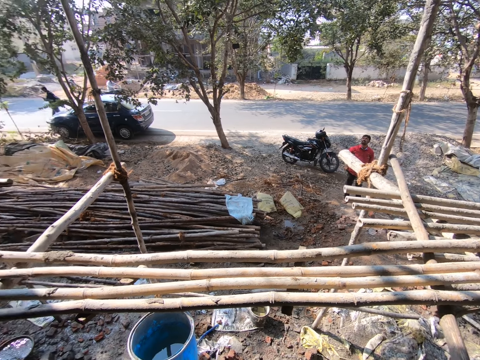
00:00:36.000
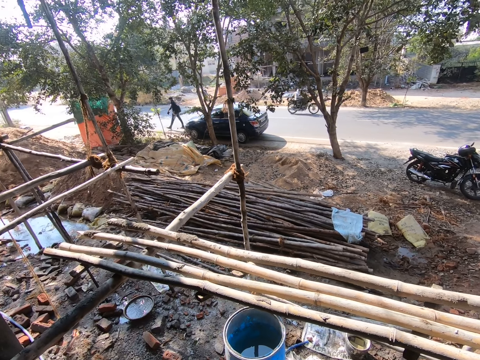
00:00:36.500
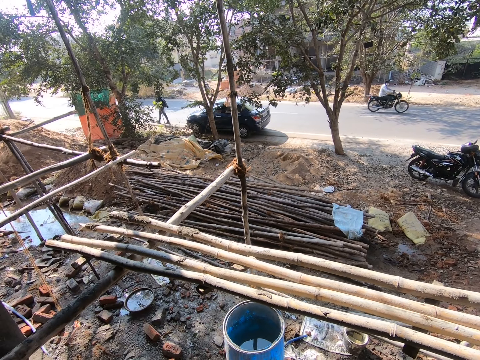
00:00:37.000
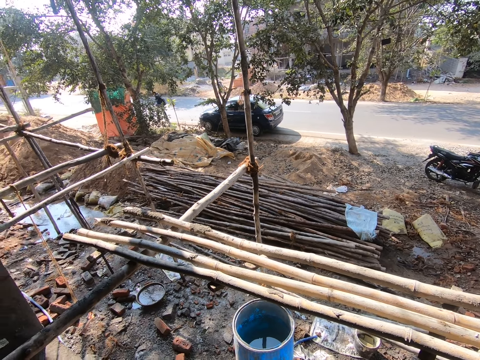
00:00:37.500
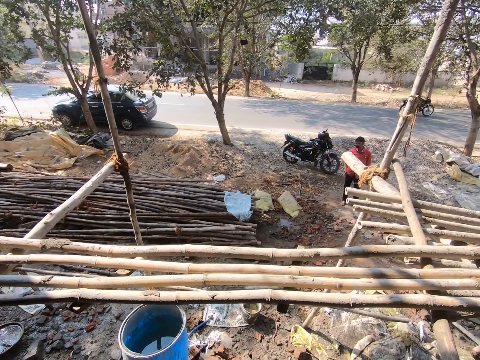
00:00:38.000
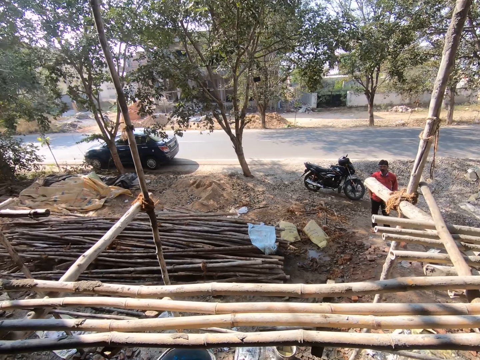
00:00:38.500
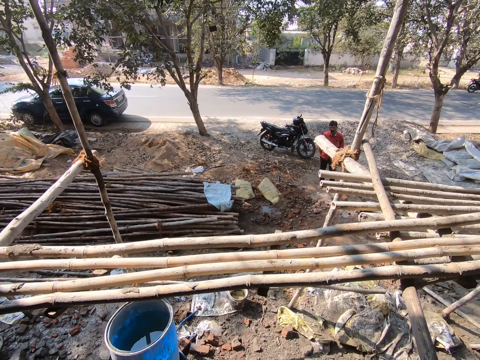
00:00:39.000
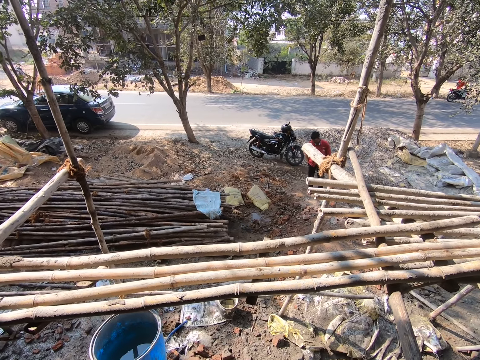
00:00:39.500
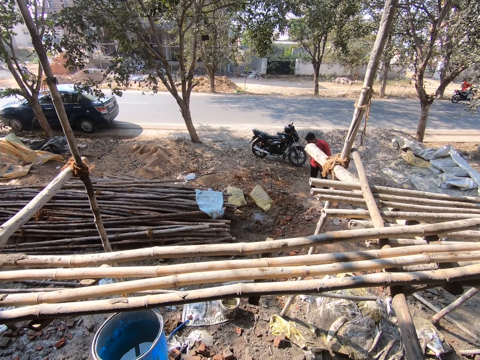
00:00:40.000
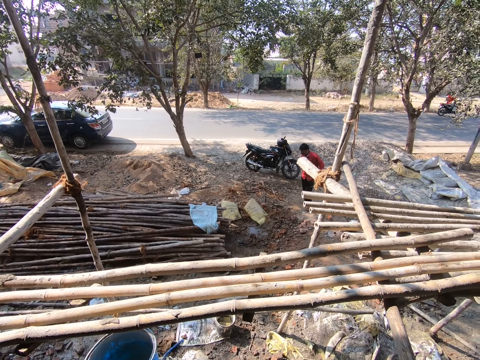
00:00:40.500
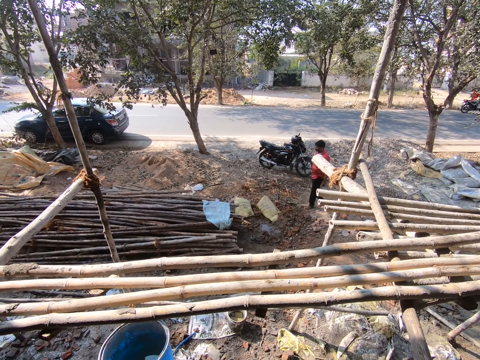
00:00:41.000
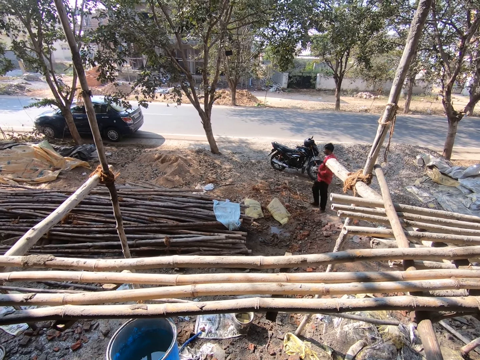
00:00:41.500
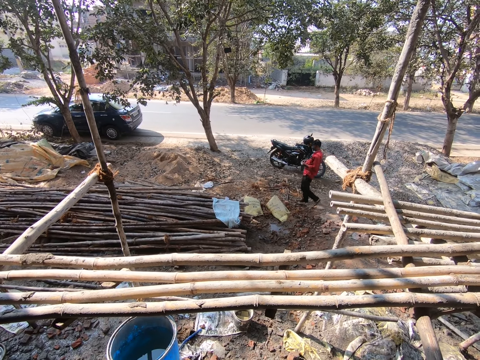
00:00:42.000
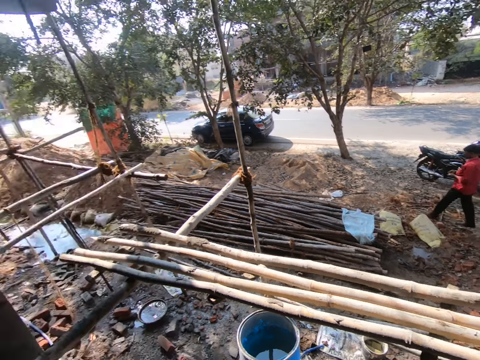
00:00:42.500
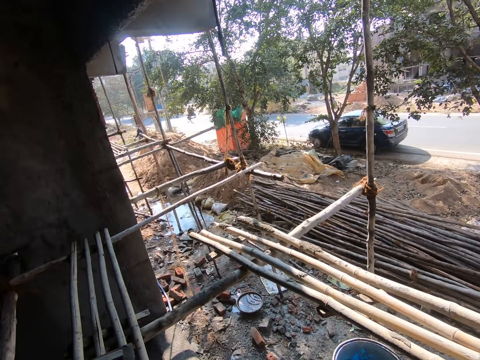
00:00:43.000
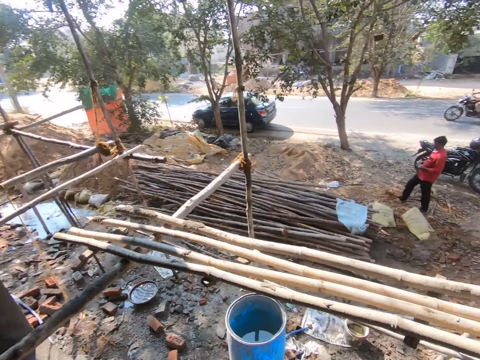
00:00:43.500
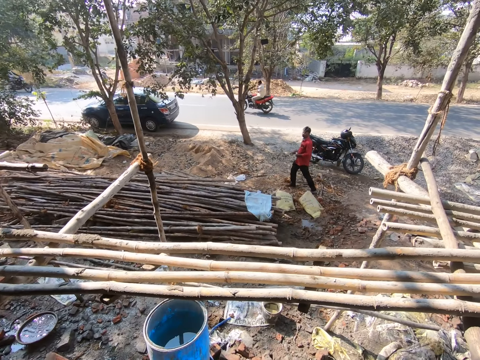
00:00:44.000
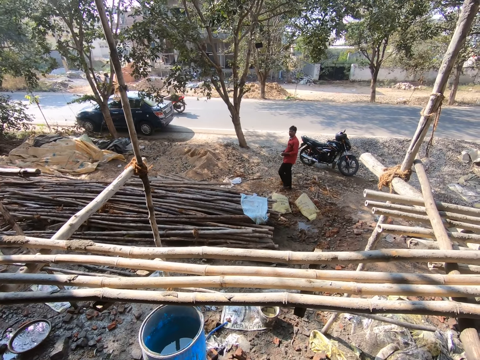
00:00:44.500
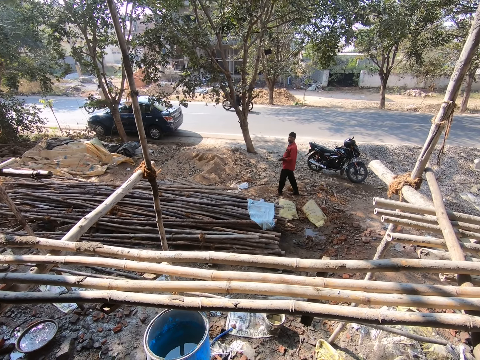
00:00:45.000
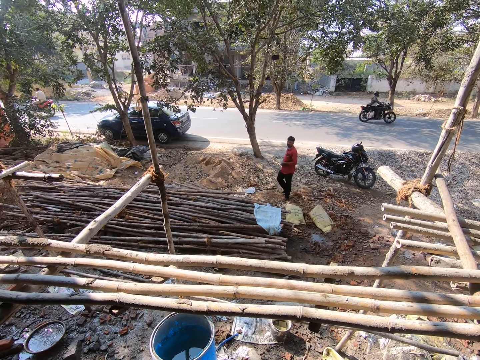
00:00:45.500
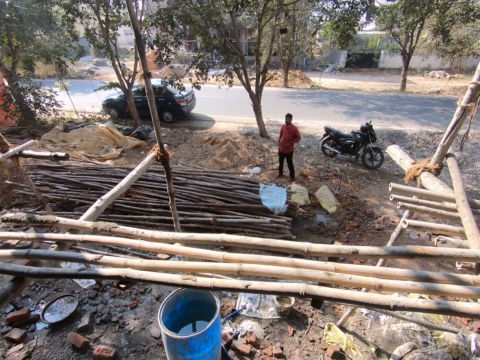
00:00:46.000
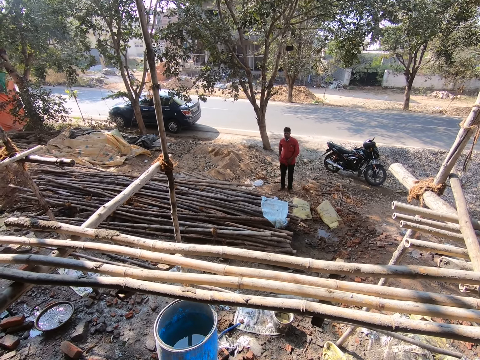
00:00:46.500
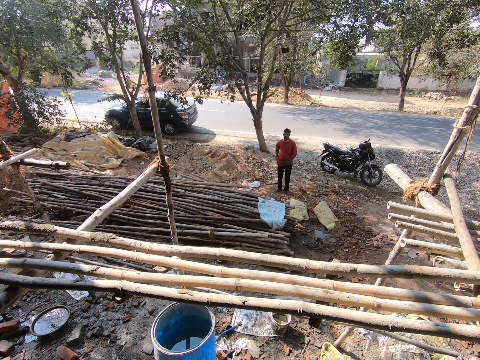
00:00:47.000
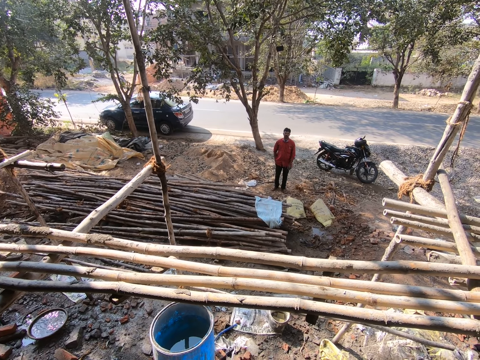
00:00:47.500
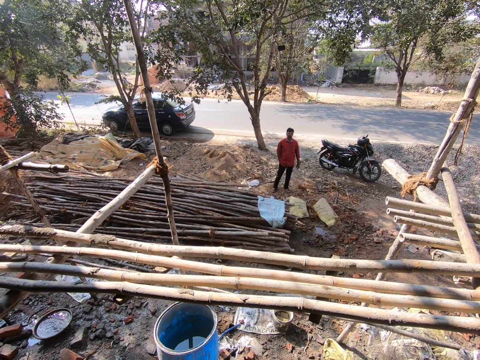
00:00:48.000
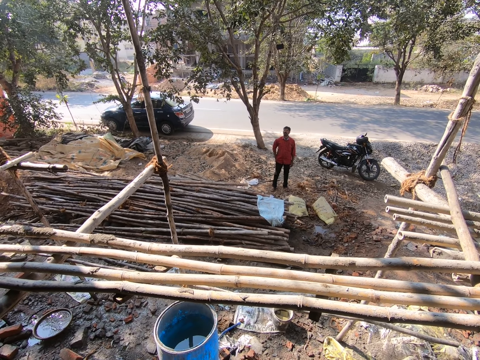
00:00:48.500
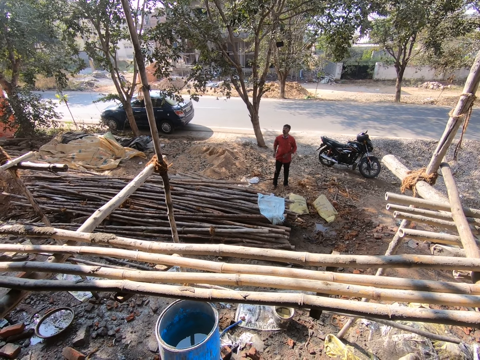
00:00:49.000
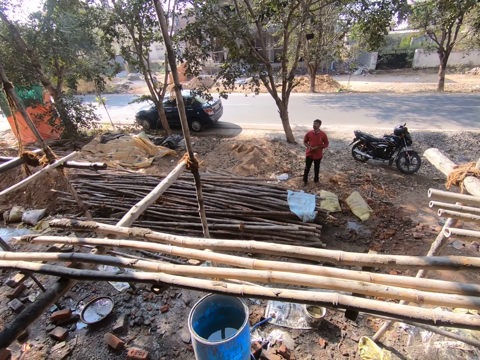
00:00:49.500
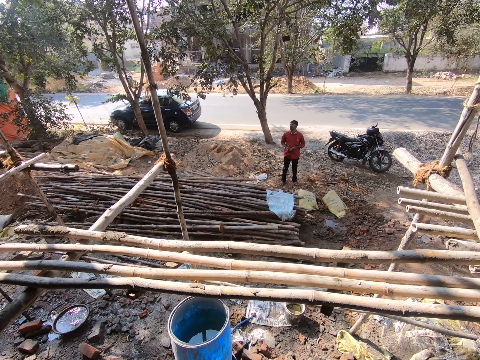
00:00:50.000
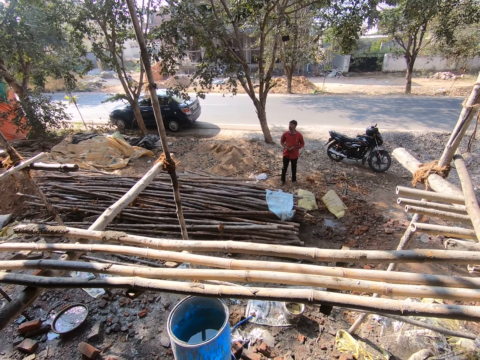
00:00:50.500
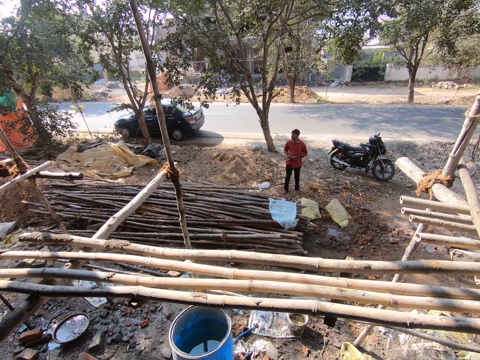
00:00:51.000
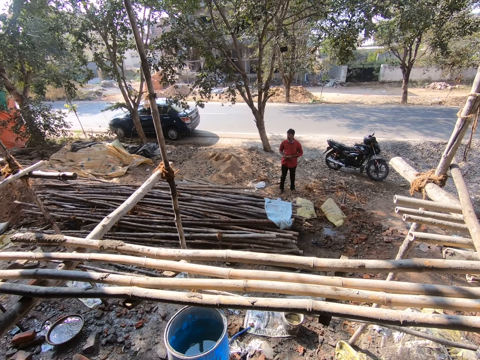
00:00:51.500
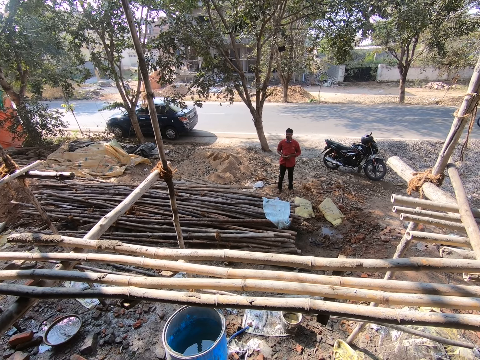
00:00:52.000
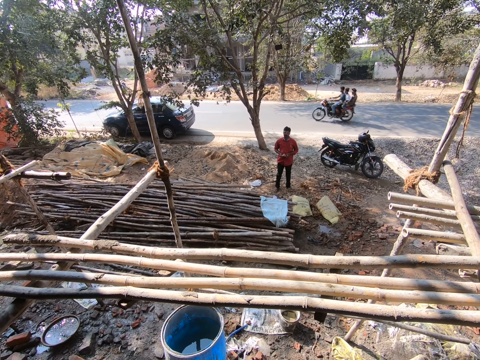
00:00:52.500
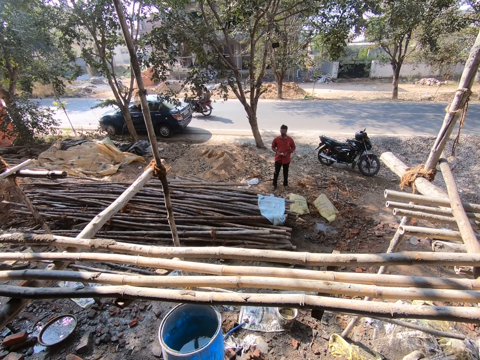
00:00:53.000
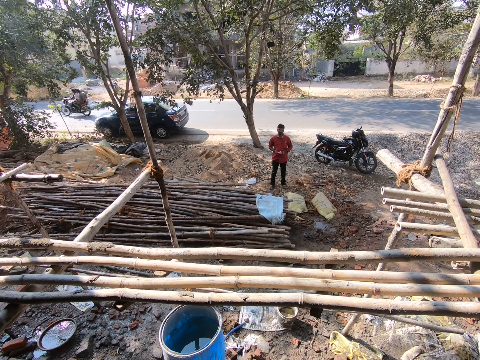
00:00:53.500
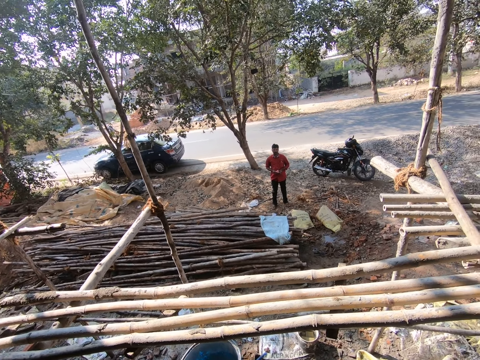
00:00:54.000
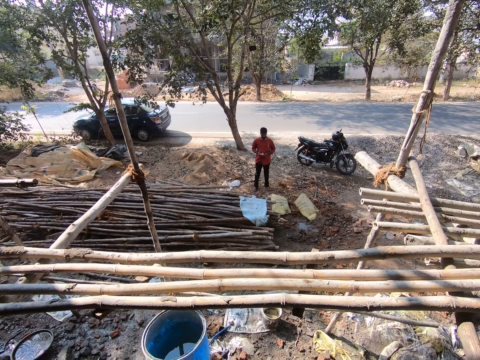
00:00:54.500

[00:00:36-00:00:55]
The camera wearer looks around. They talk to a person and look around. They talk to the person. They talk to the person again.

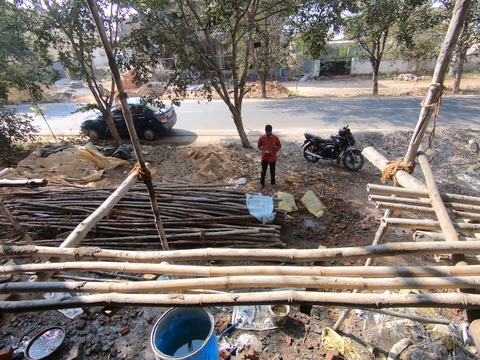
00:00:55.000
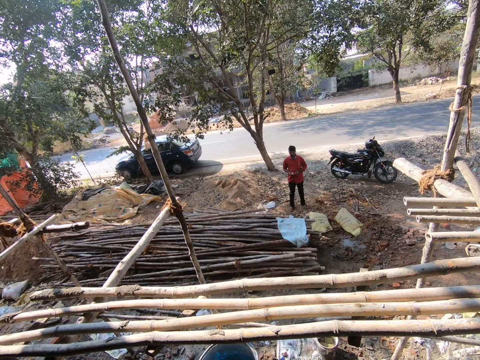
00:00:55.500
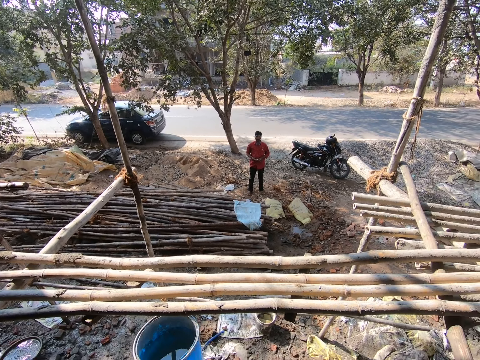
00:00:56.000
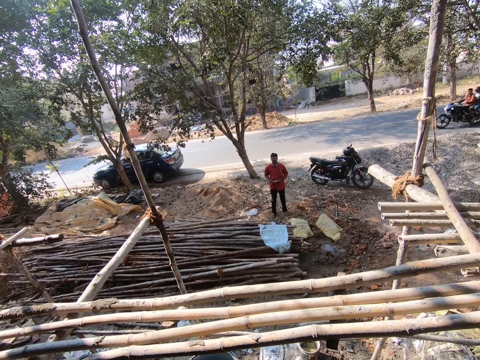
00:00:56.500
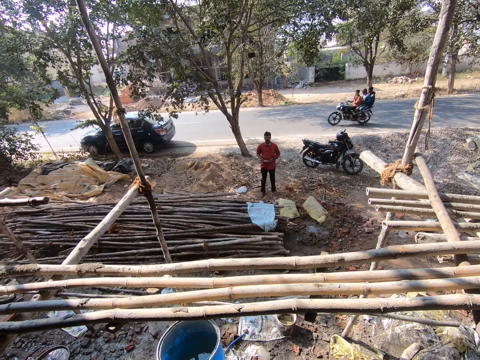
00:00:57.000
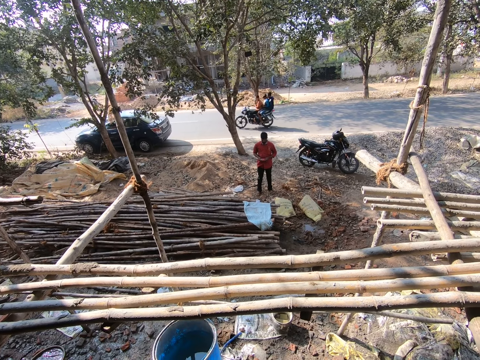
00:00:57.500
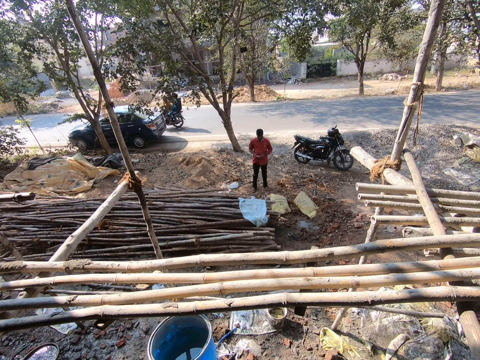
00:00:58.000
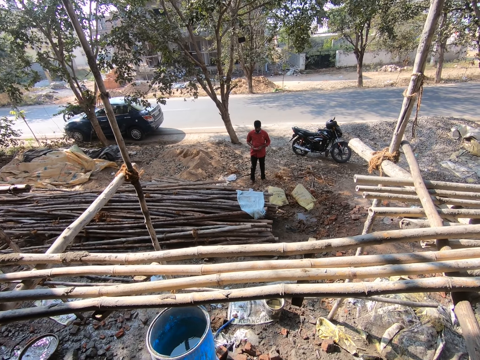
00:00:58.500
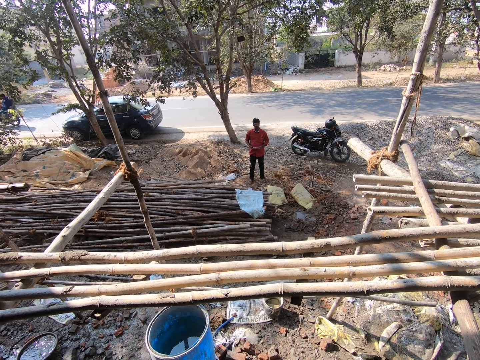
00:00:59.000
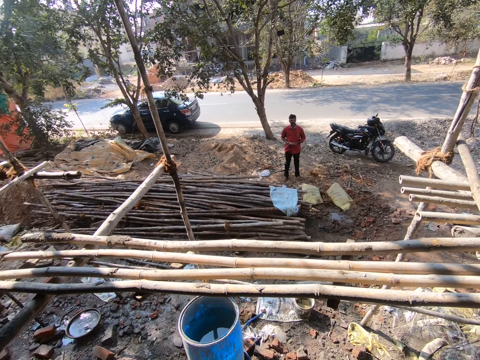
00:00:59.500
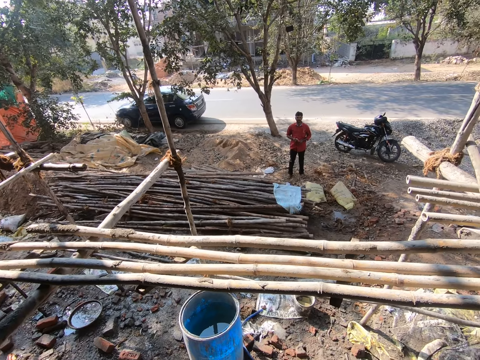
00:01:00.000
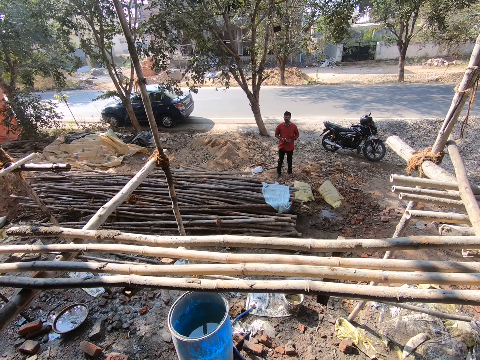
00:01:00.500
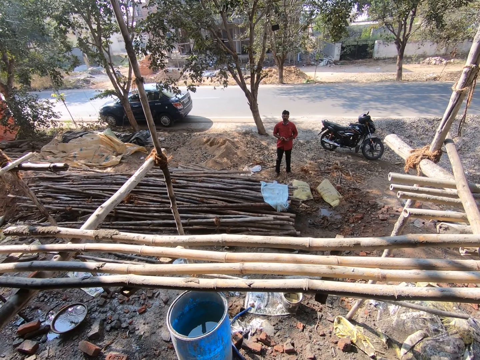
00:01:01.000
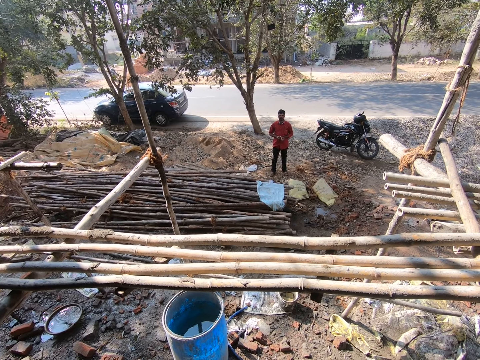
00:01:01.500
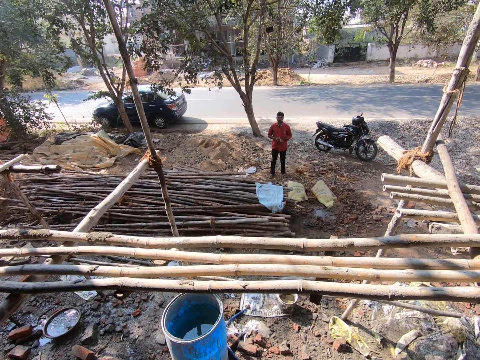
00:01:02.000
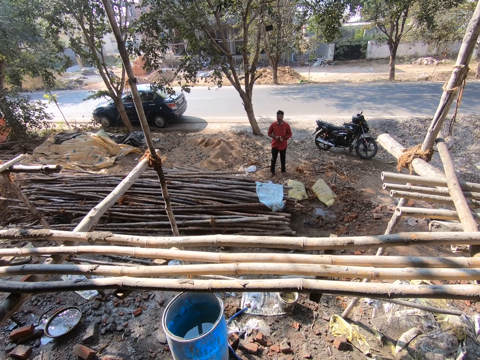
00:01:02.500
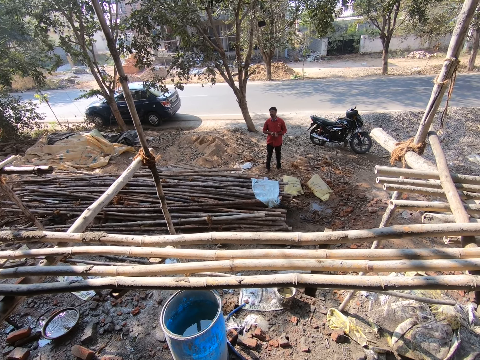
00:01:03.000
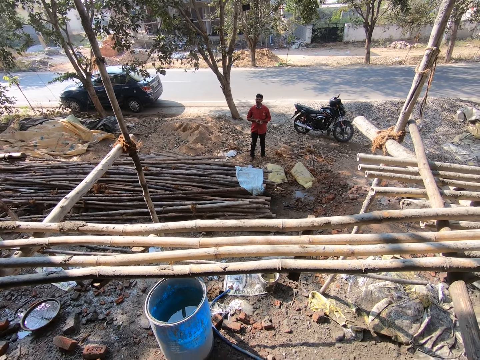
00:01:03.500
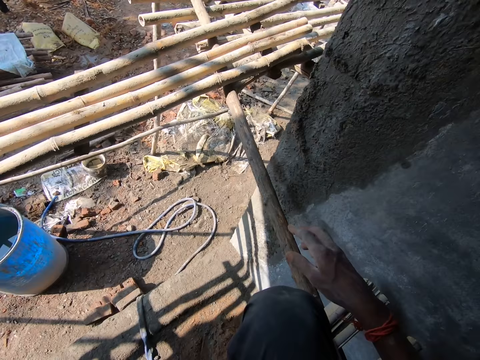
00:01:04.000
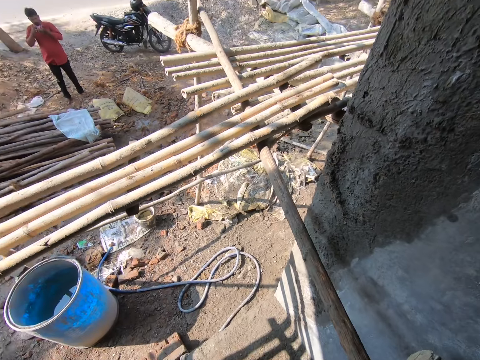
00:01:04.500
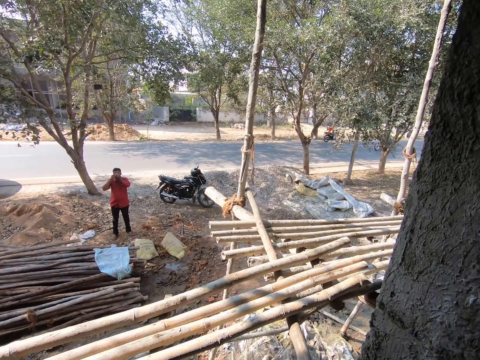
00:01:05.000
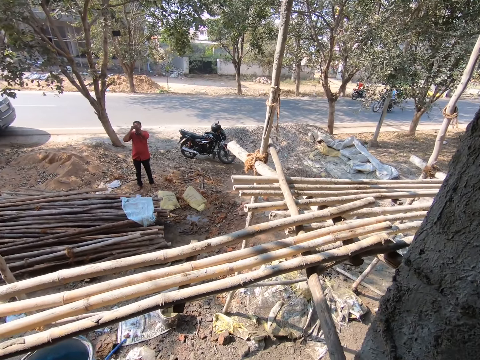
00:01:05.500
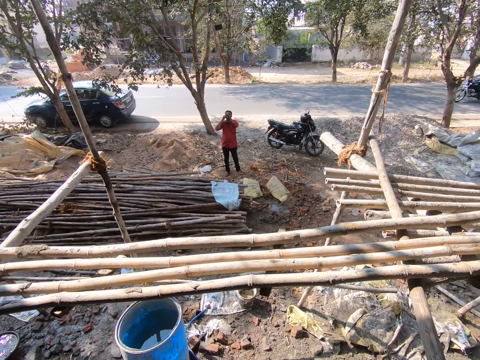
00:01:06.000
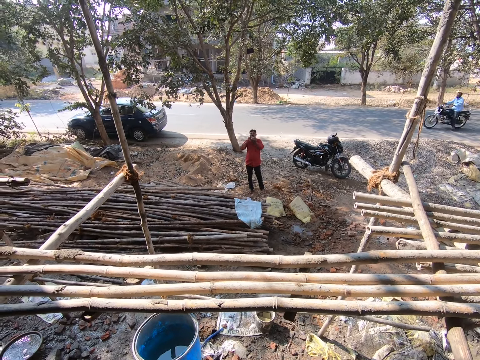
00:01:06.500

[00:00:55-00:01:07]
The camera wearer looks around. They talk to a man.
